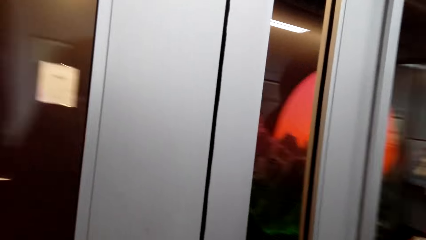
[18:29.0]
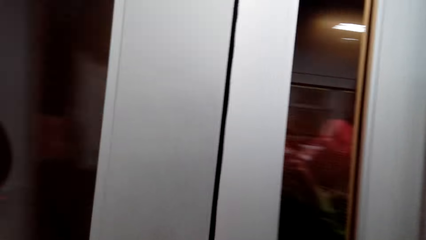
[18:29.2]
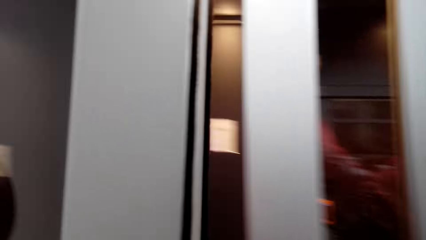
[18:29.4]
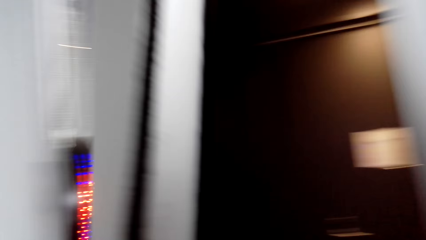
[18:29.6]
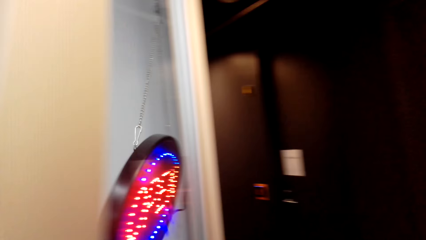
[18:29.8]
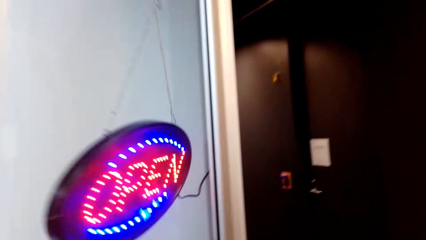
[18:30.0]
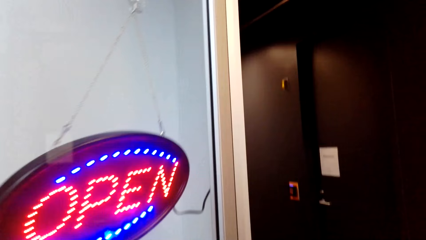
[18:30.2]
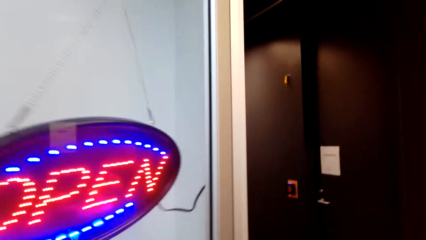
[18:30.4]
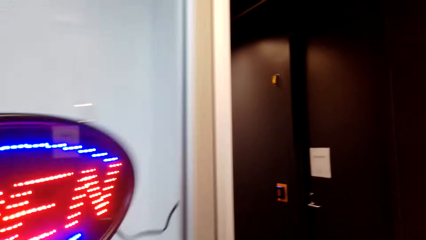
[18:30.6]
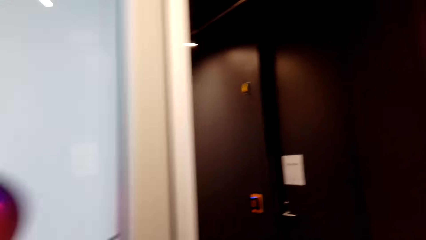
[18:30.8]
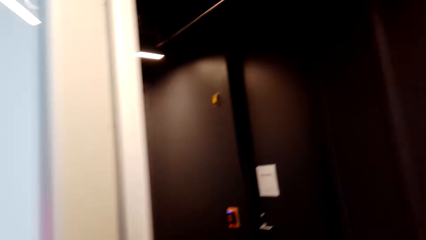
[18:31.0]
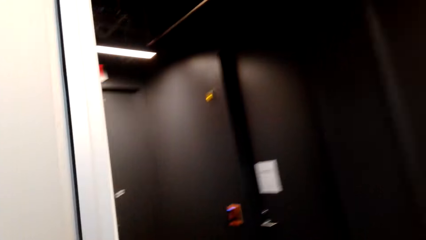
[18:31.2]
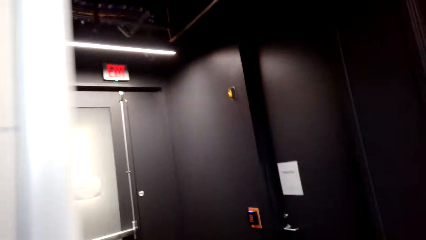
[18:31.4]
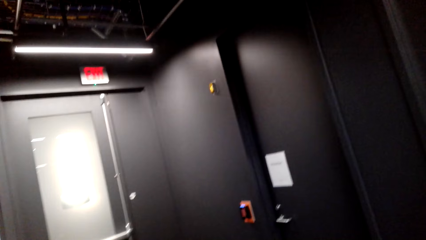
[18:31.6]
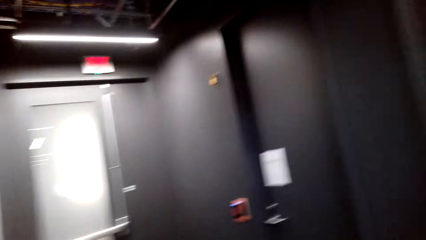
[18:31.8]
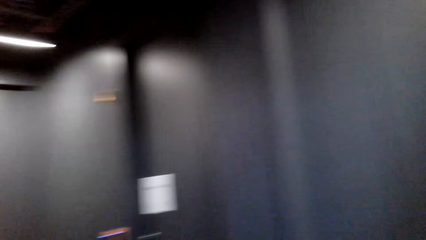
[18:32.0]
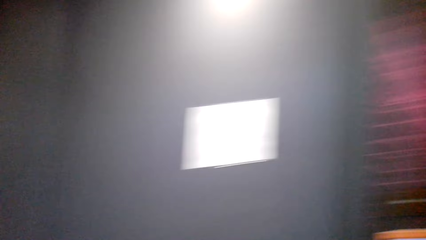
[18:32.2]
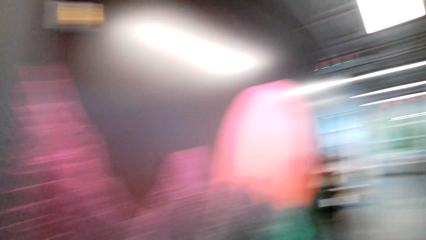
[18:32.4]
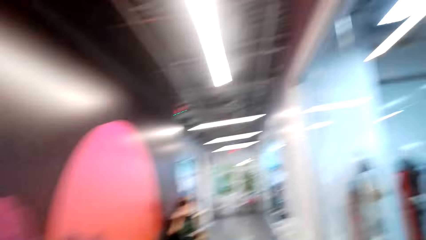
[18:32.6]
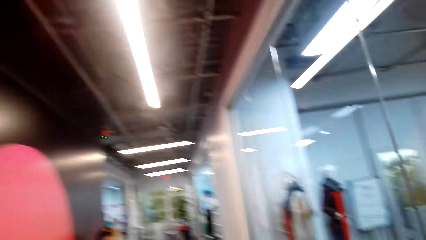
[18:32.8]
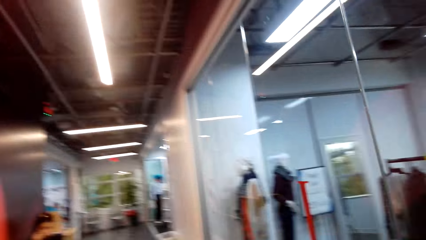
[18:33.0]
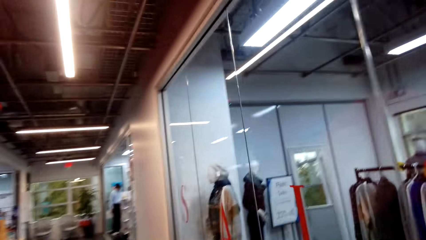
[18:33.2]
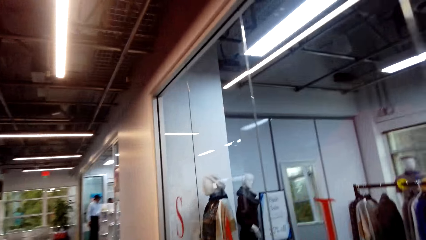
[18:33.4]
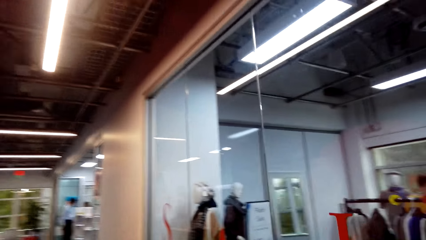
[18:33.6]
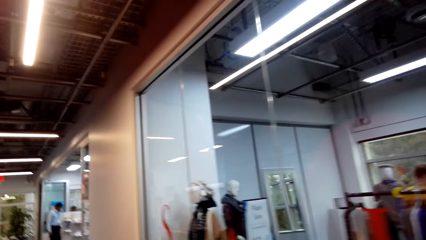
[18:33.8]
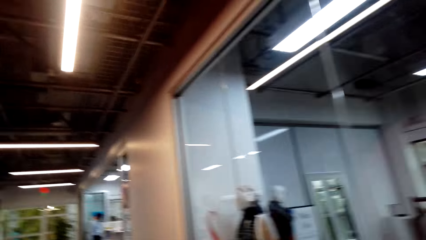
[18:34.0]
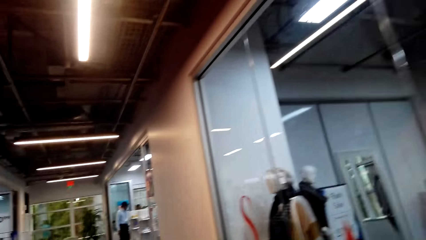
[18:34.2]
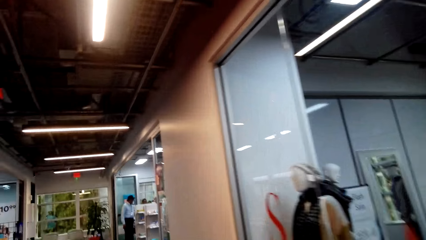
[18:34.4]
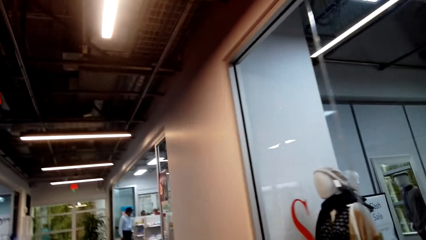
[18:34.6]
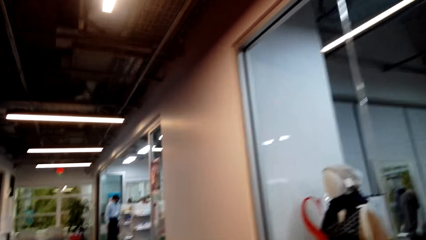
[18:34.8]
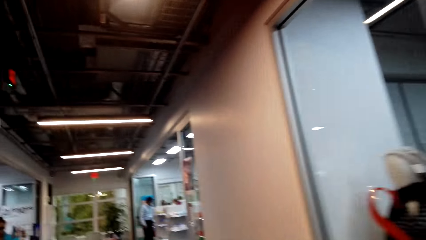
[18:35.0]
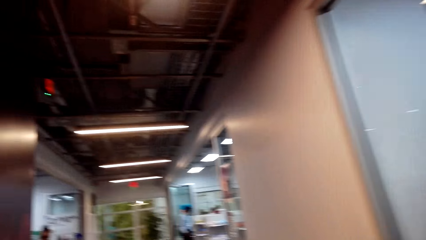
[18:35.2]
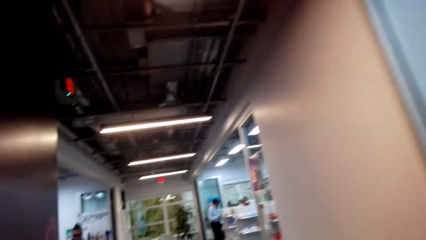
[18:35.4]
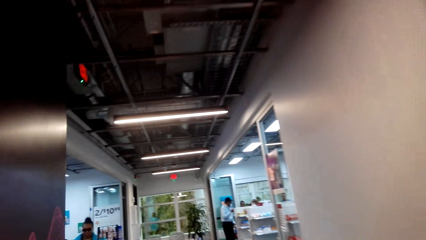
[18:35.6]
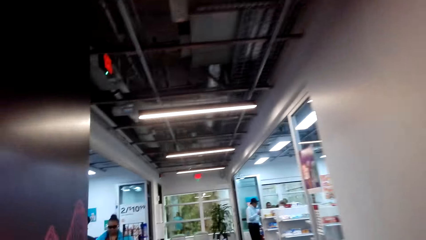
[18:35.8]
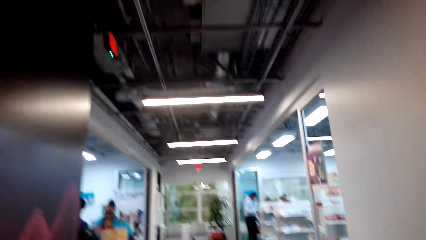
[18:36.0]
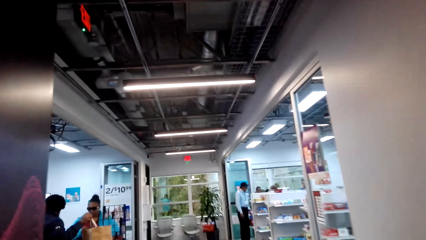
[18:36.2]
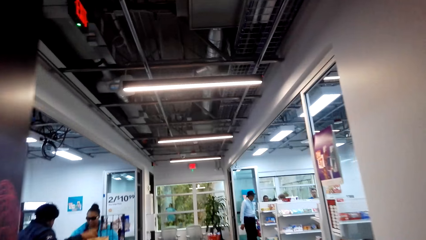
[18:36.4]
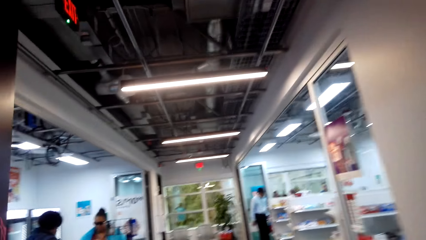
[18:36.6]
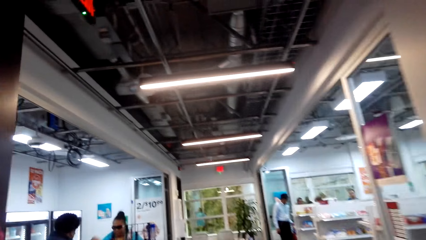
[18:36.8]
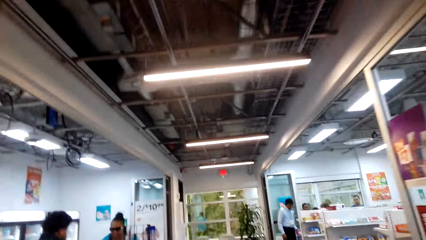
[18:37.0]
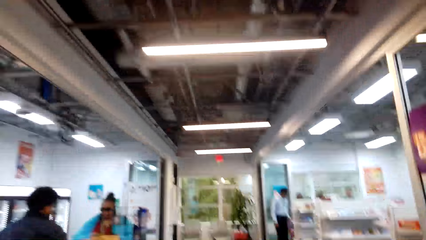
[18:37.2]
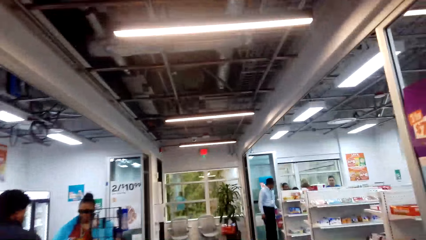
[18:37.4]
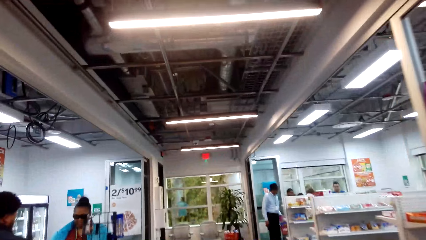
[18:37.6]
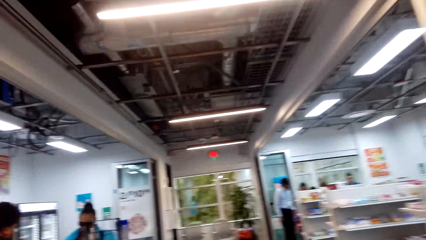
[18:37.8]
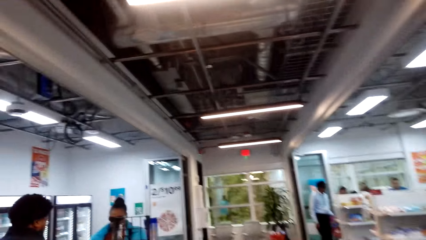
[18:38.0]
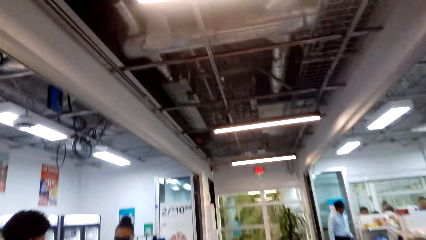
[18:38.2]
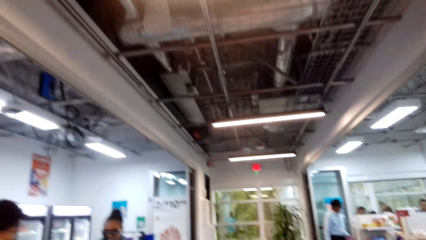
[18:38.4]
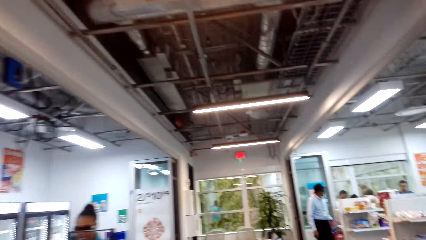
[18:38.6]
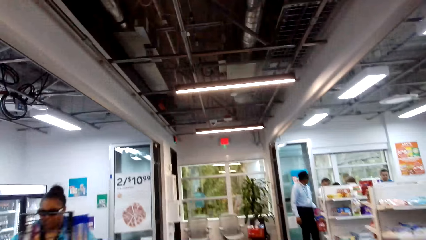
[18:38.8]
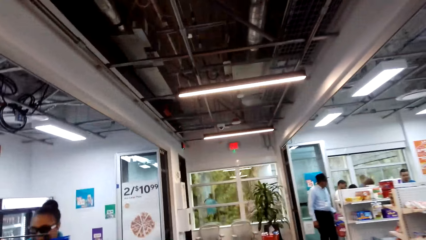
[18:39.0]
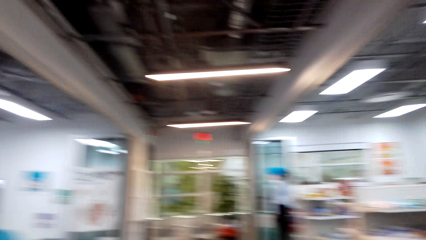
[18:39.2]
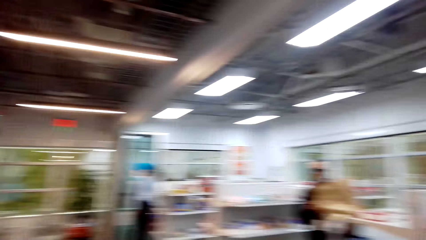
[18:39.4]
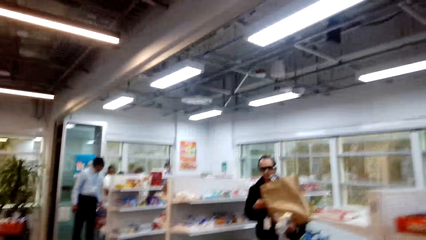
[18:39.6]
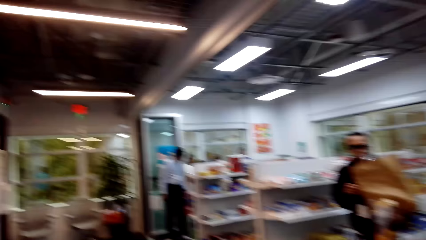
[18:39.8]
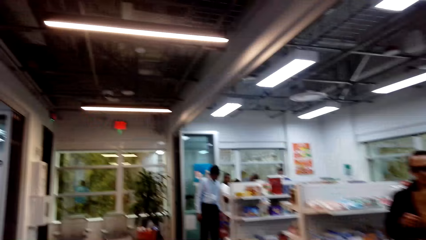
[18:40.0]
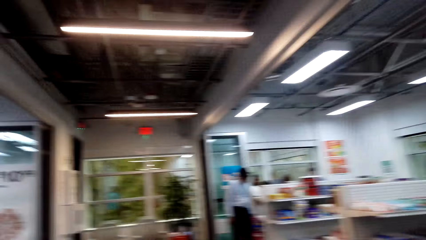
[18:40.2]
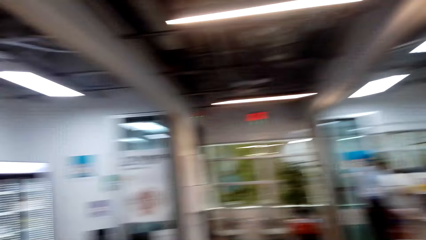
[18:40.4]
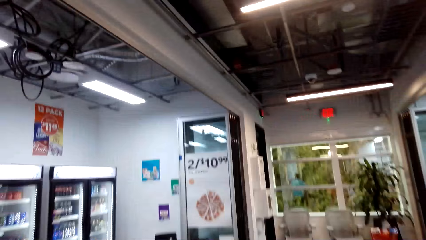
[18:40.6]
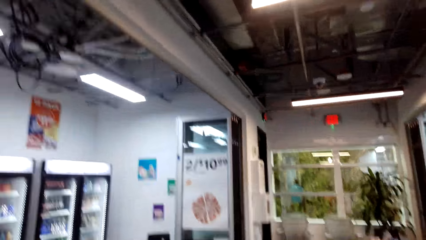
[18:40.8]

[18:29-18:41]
The camera wearer opens the door. They walk around the house. They interact with a person.

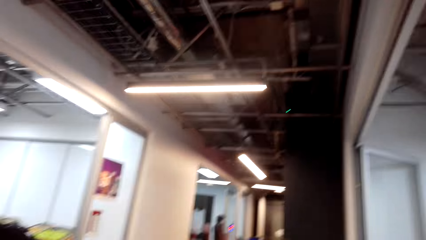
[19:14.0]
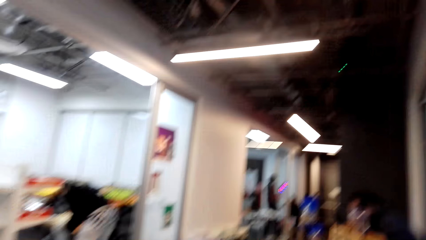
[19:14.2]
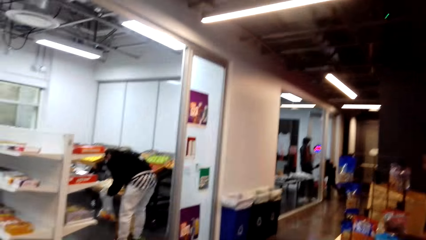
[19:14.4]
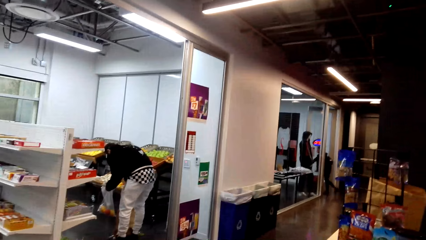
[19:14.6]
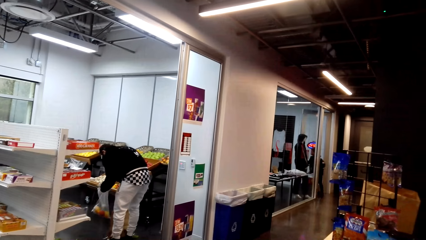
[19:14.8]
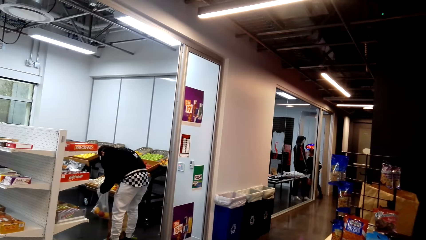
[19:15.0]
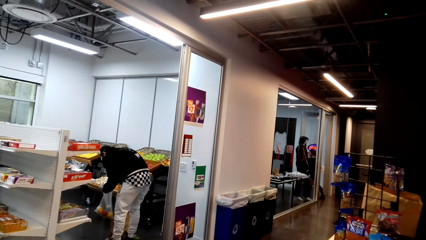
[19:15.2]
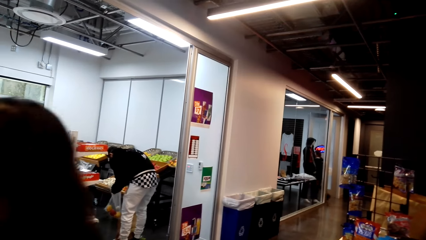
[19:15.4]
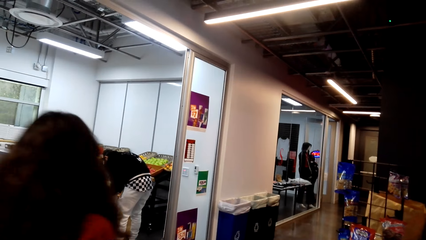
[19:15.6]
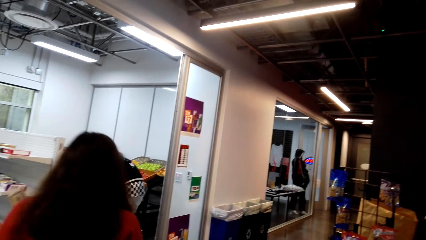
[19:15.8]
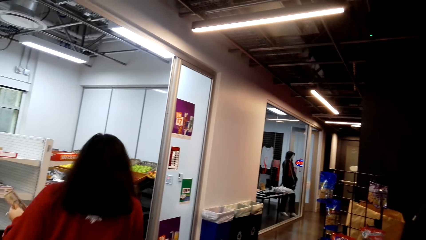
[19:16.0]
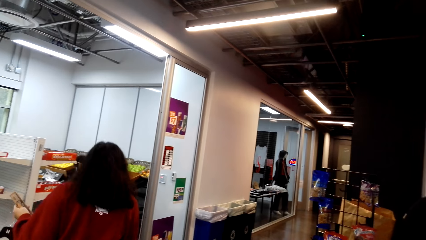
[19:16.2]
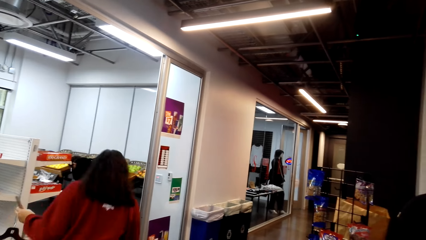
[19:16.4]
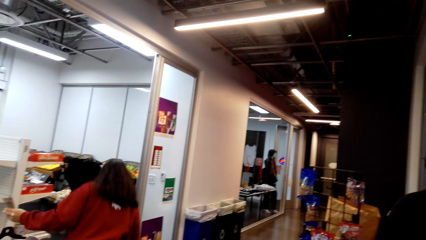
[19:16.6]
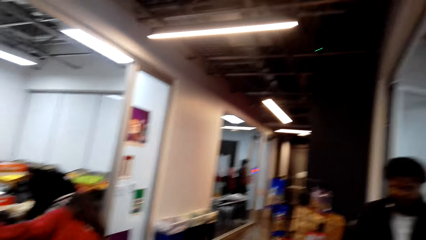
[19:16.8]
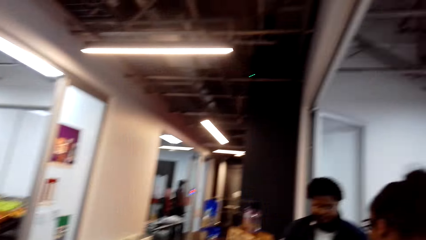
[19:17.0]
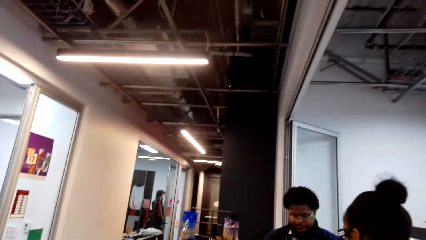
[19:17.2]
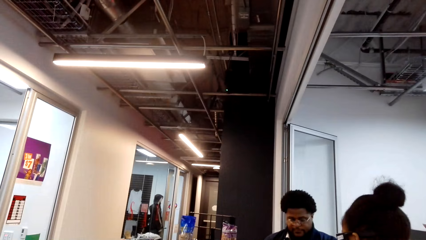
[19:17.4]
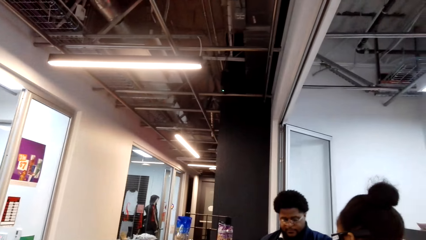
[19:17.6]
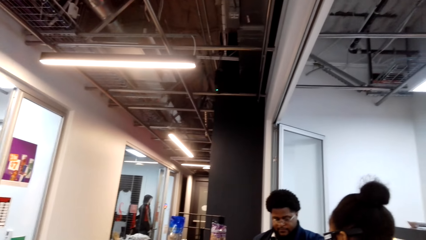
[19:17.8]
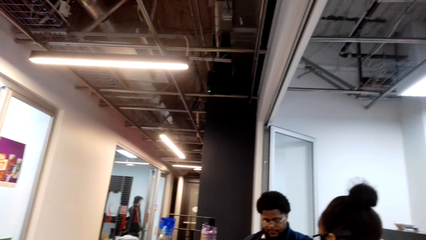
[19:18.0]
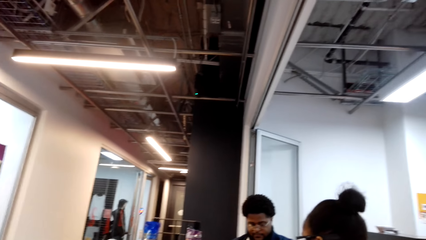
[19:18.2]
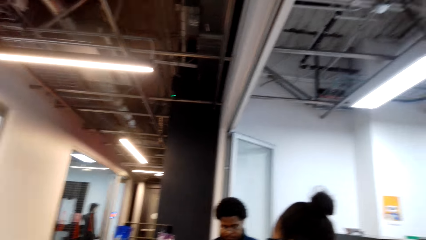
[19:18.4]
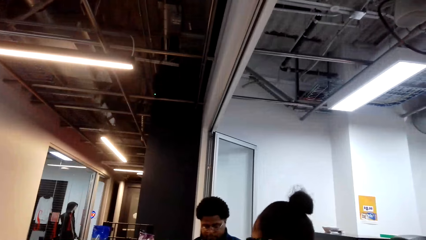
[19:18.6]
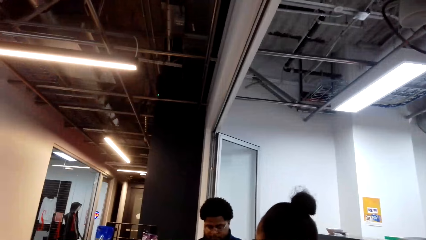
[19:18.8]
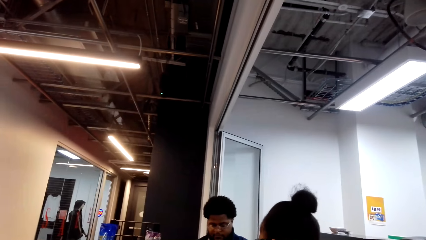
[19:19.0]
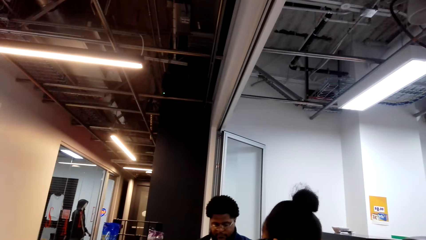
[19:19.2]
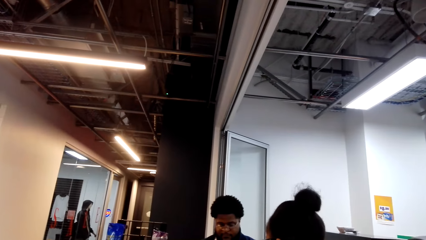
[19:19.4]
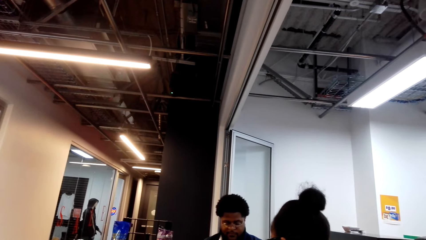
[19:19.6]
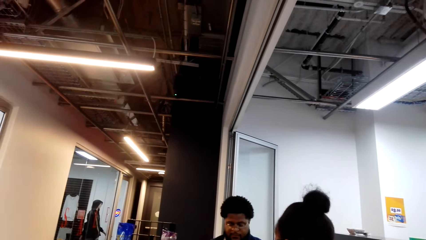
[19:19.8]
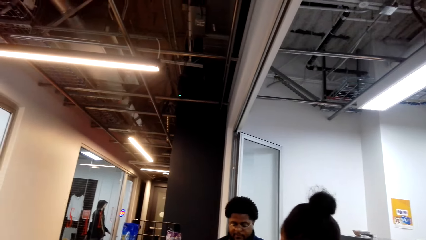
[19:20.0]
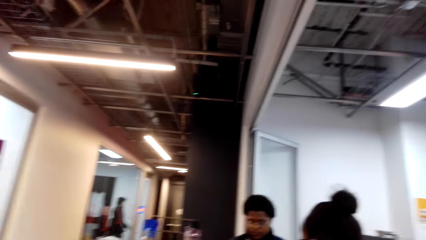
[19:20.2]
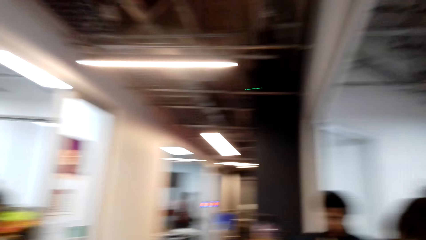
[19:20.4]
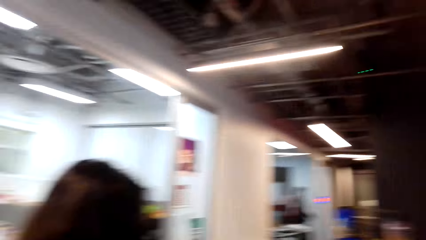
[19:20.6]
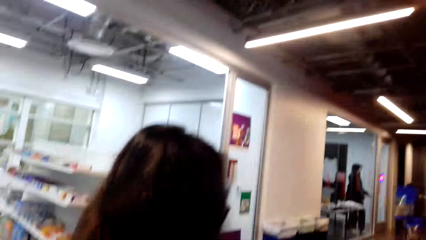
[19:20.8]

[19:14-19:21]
A person walks around.
